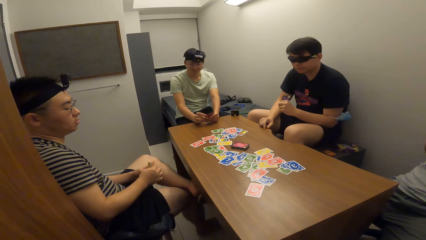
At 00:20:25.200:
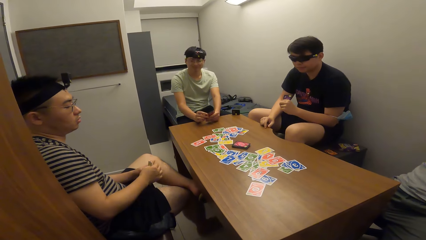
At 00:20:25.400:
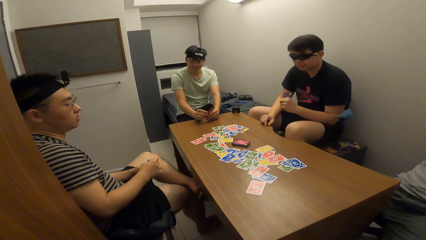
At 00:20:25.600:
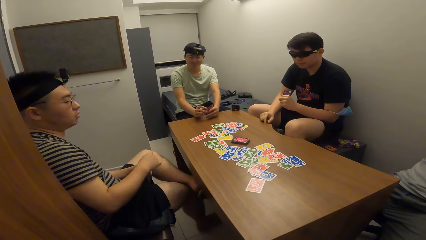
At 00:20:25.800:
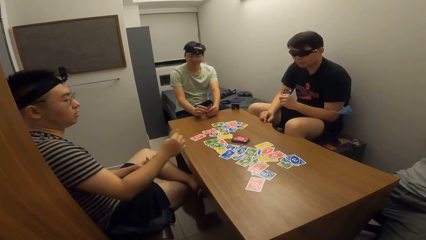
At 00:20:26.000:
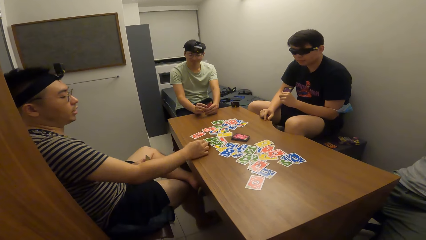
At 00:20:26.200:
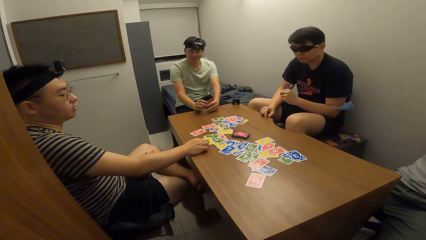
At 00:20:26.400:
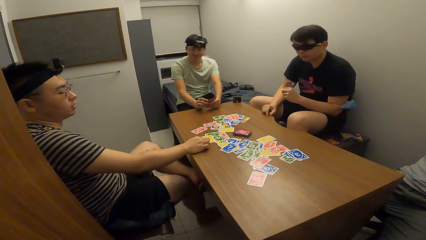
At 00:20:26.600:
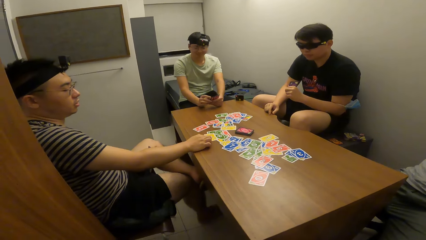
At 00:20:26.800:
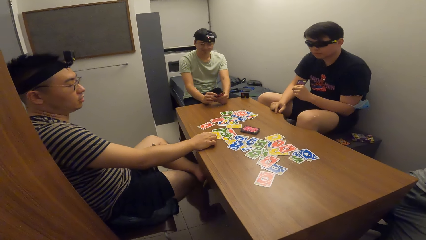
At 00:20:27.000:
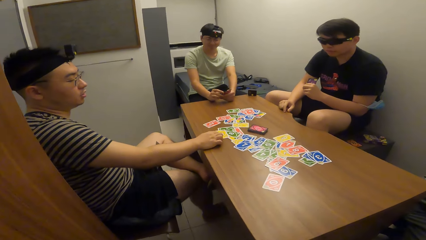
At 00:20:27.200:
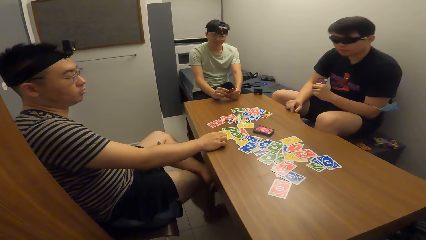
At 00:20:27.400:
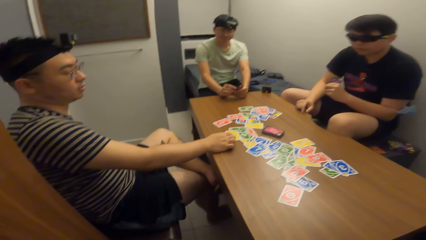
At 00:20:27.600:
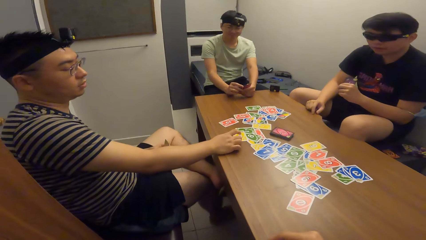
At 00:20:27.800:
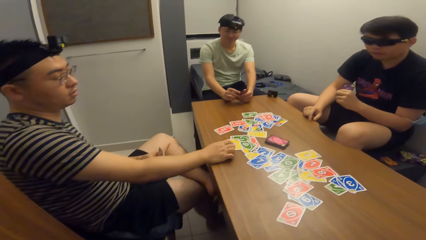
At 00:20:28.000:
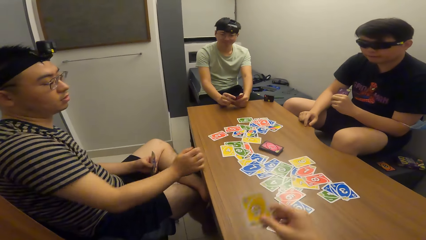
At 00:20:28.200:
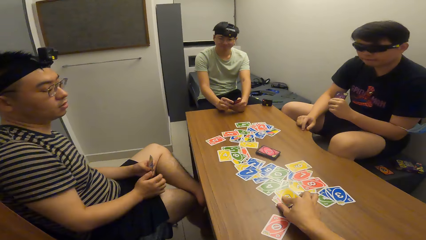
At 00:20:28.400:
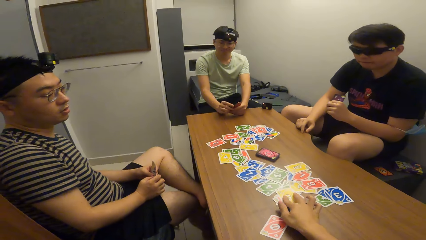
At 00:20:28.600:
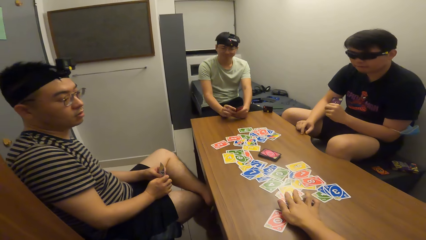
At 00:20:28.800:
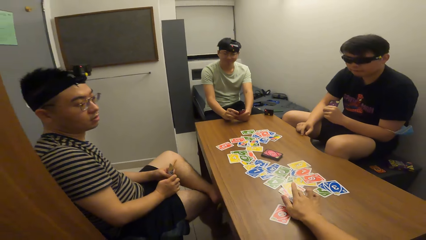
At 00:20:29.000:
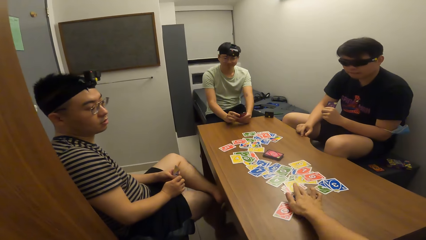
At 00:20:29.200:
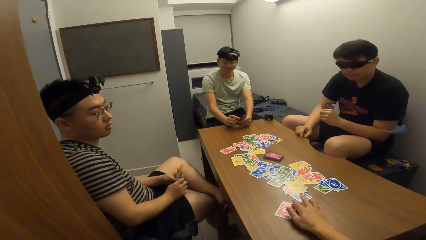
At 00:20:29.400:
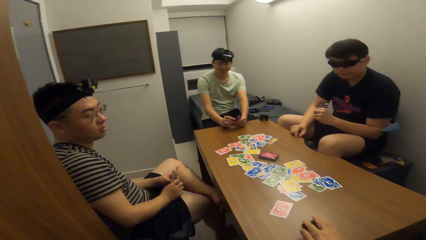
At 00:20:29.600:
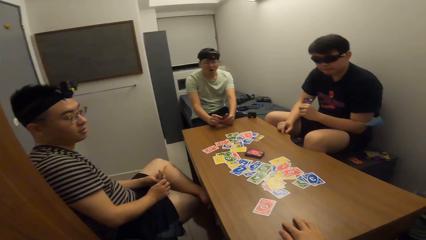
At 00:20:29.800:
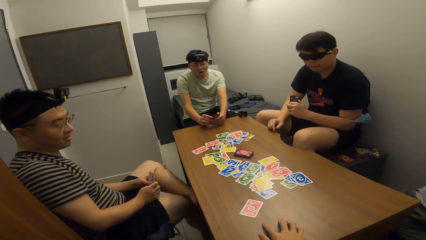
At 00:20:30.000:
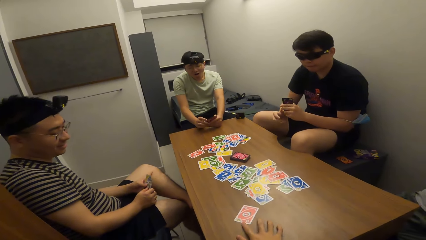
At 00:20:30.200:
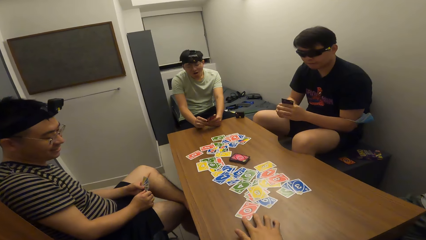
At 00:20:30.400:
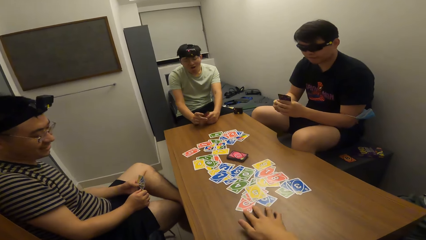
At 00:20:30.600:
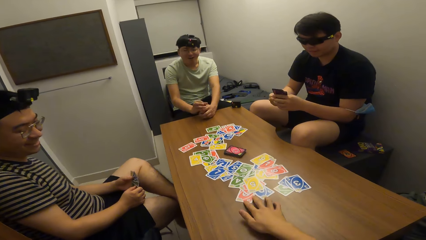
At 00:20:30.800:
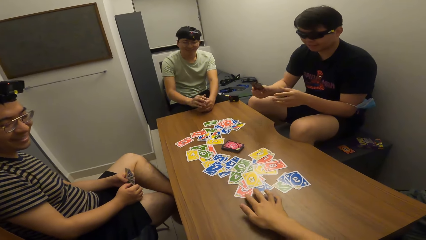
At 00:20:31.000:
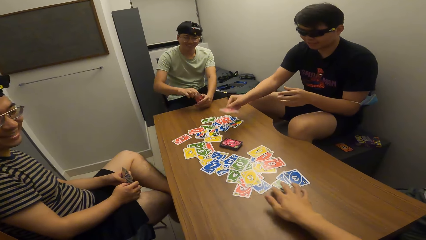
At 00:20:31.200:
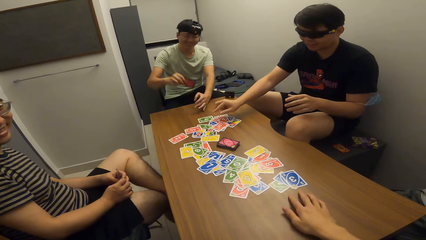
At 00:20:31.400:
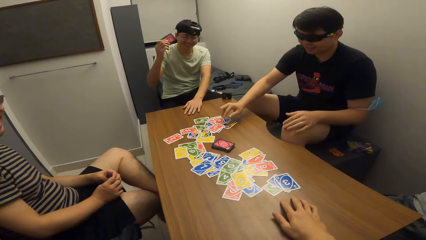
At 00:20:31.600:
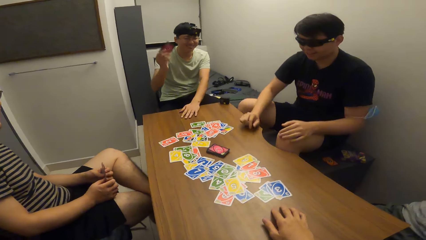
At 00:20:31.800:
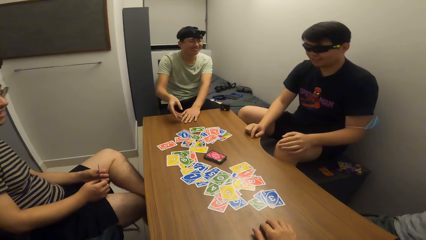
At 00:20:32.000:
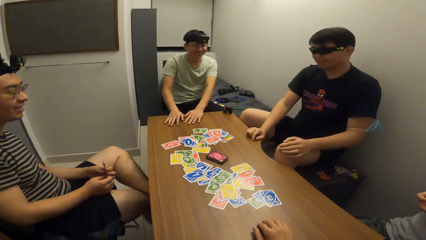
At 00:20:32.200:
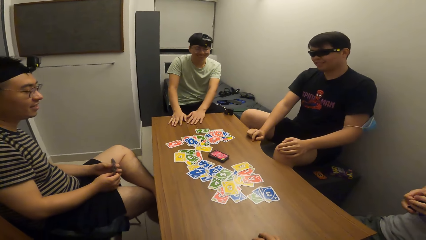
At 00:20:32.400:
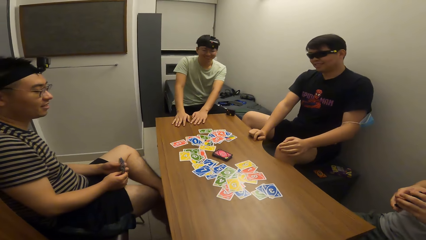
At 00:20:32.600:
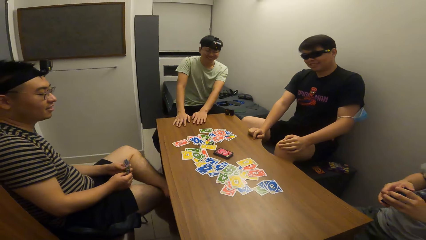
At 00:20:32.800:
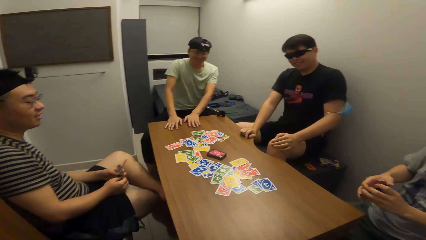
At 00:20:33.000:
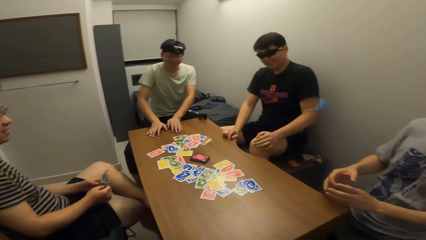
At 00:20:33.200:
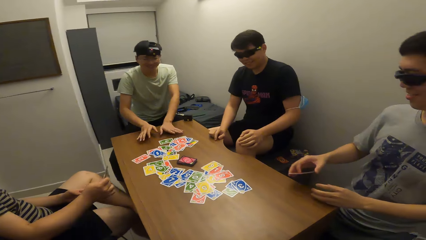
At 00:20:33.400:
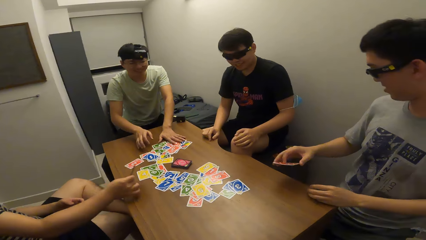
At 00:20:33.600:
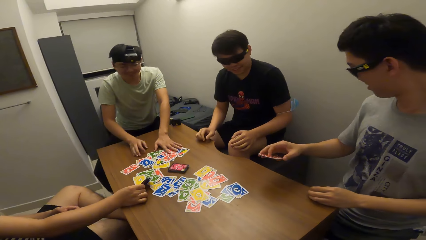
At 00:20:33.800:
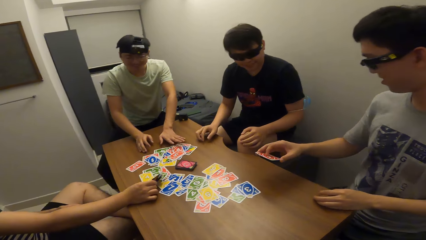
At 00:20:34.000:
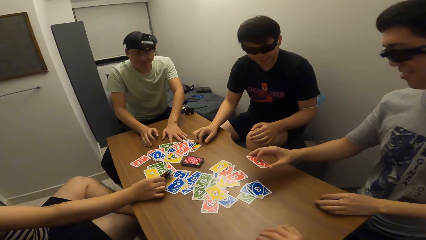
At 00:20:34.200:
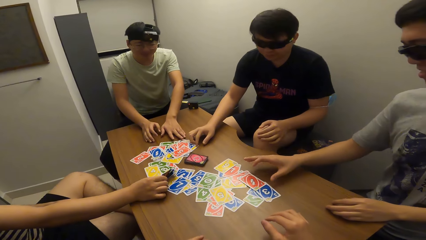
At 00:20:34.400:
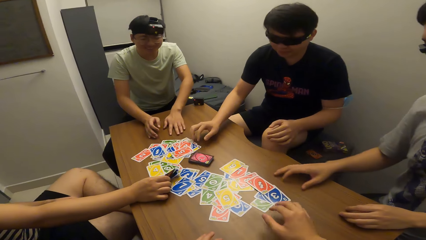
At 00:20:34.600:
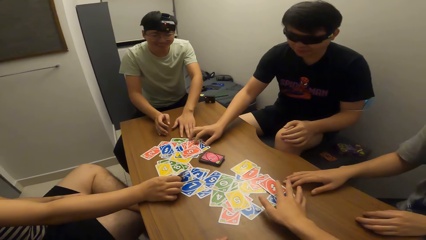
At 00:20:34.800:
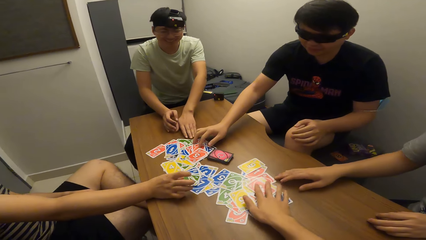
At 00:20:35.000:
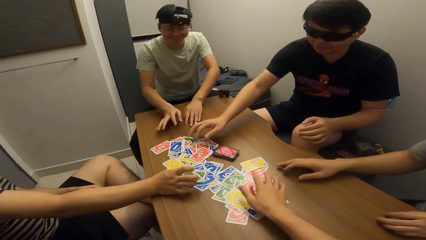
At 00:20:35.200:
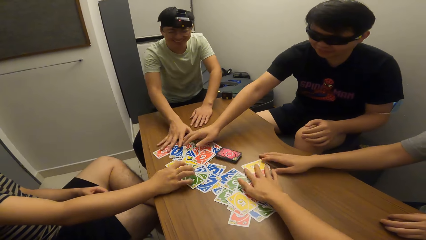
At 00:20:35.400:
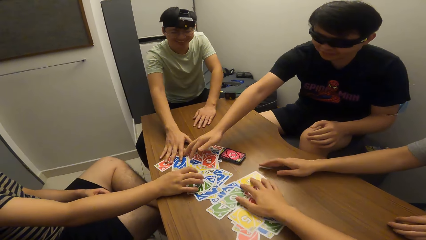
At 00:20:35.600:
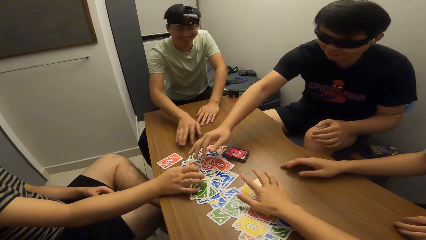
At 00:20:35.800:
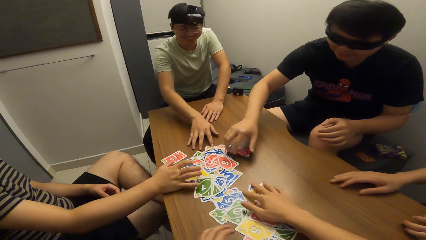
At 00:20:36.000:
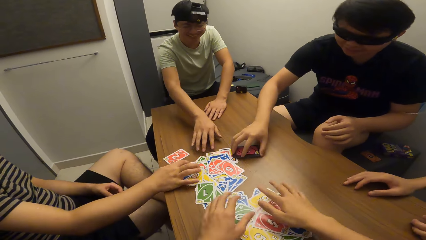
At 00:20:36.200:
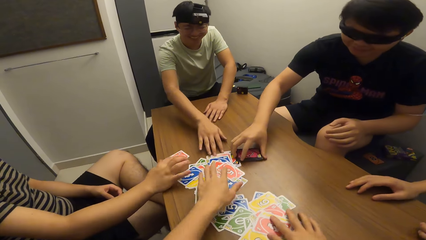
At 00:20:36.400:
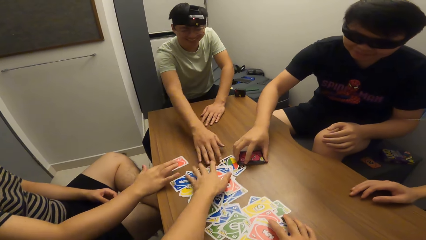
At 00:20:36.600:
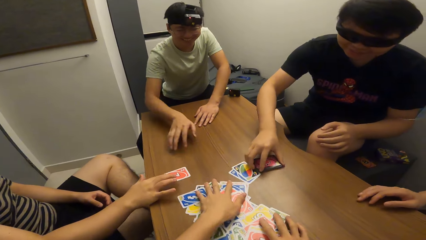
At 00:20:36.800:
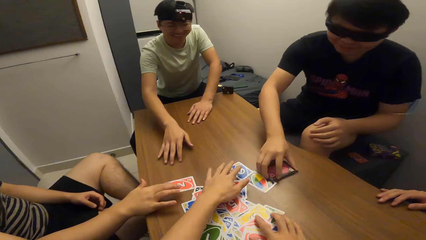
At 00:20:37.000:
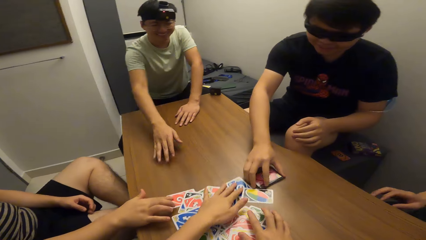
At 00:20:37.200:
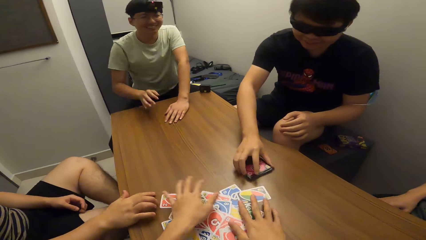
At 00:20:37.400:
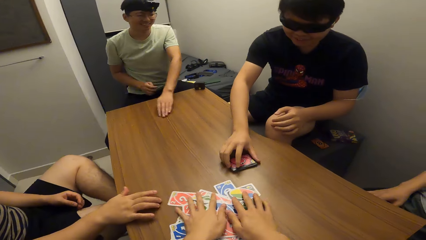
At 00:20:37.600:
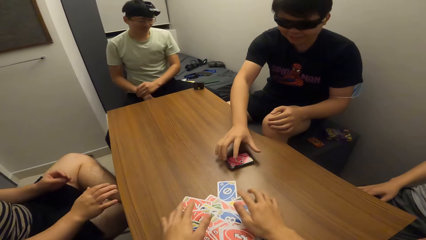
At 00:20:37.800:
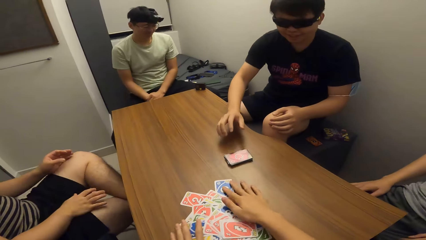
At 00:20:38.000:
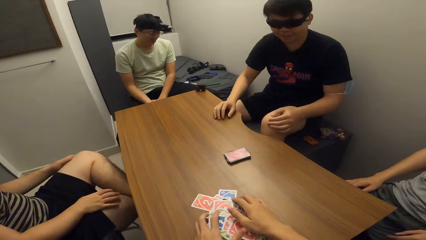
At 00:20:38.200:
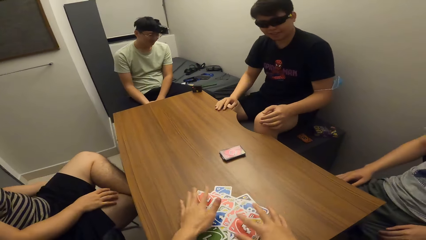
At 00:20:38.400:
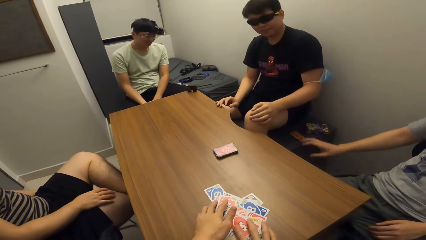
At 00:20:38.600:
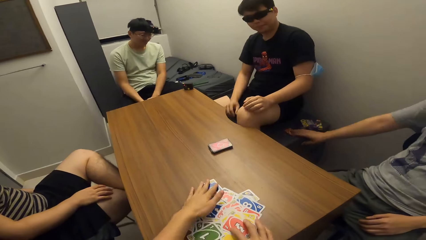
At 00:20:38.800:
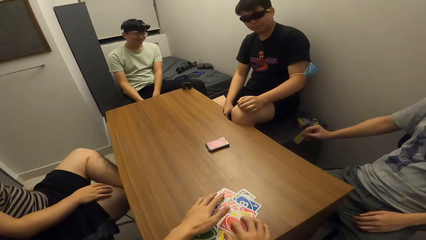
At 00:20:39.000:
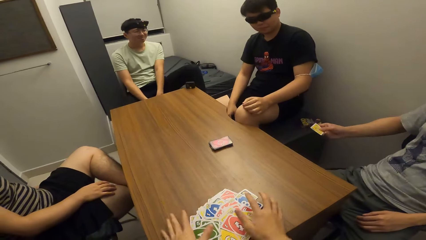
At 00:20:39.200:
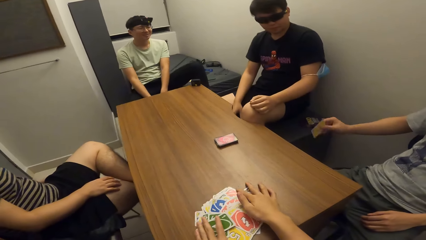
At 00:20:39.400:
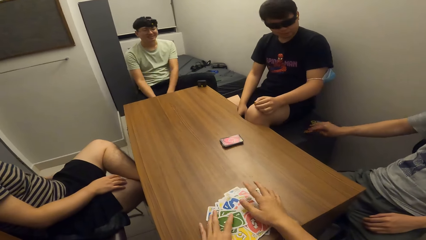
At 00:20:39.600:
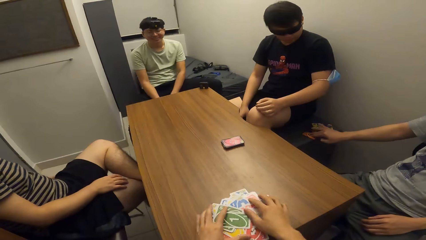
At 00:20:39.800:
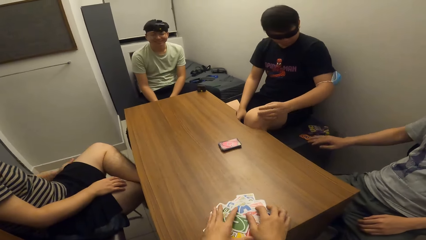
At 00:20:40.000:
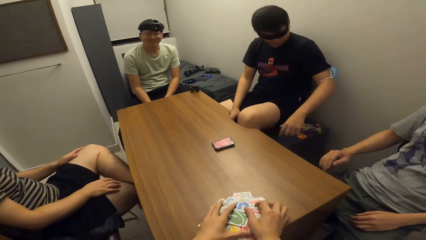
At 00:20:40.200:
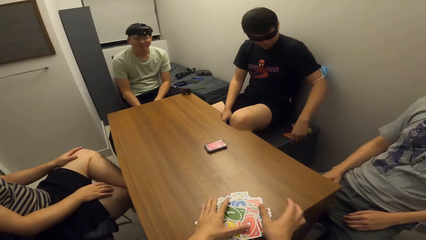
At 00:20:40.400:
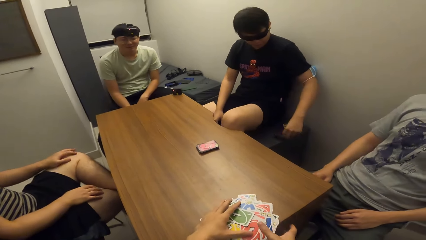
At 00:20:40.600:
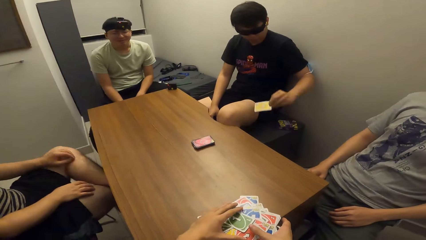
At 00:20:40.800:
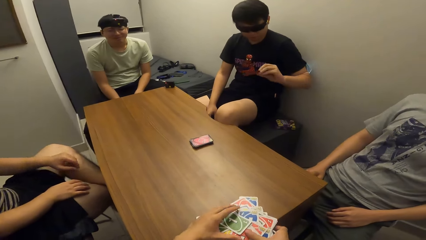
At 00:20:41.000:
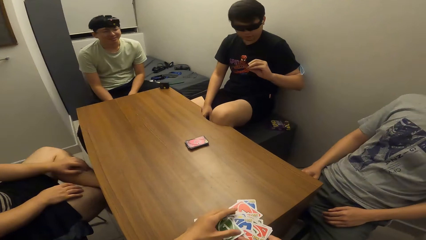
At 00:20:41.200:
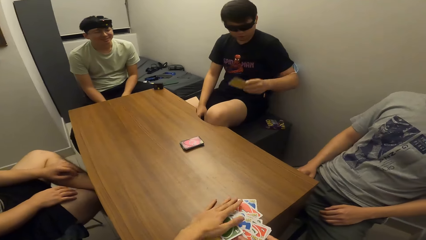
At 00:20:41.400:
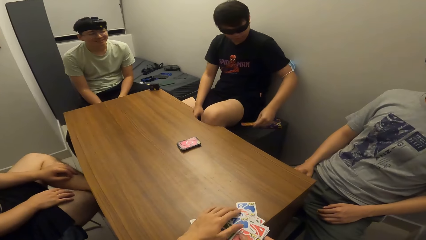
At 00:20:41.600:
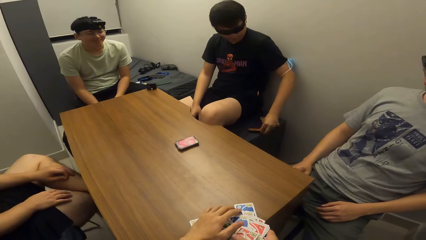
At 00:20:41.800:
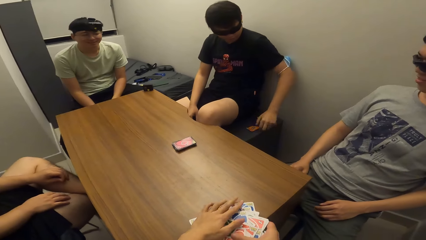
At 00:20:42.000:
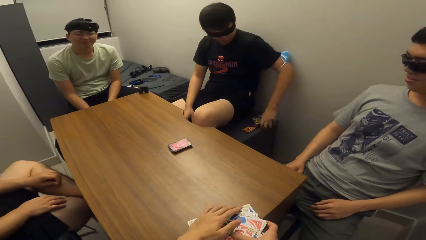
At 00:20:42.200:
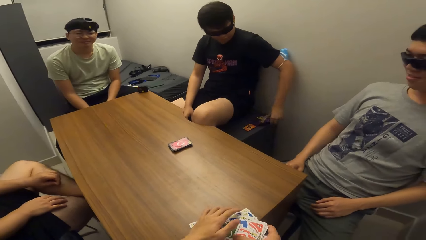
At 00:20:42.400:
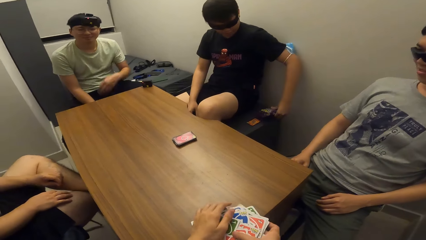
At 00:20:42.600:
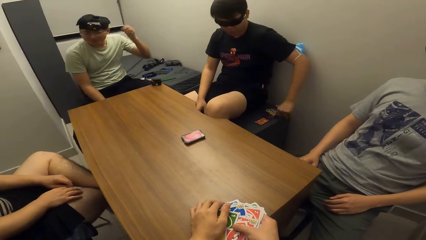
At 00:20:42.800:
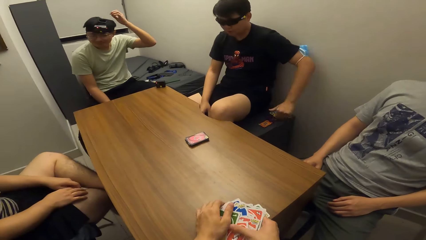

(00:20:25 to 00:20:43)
A man drops the playing card on the table with his right hand. The camera wearer drops the playing card on the table with his right hand. He moves the cards on the table. Another man drops the playing card on the table with his right hand. A third man drops the playing card on the table with his right hand. The first man drops the playing card on the table with his right hand. A fourth man drops the playing card on the table with his right hand. The second man adjusts the playing card on the table with his right hand. The third man adjusts the playing card on the table with both hands. The camera wearer adjusts the playing card on the table with his right hand. The first man adjusts the playing card on the table with his right hand. The camera wearer arranges the playing cards together with both hands.
